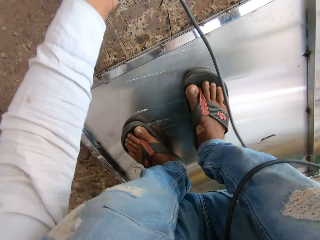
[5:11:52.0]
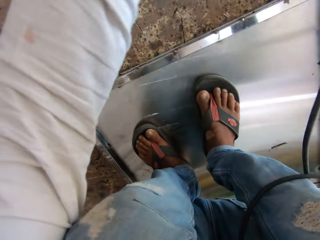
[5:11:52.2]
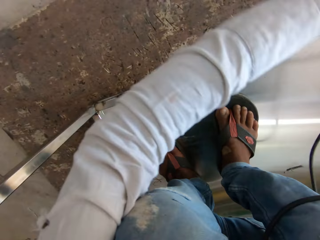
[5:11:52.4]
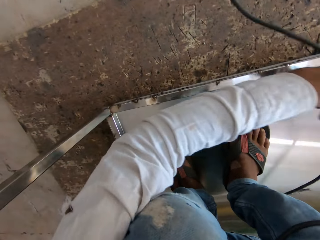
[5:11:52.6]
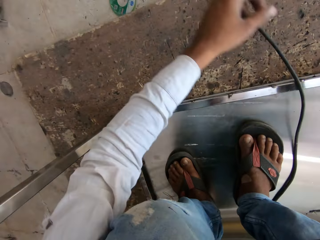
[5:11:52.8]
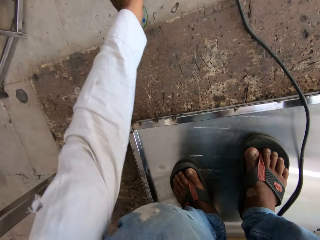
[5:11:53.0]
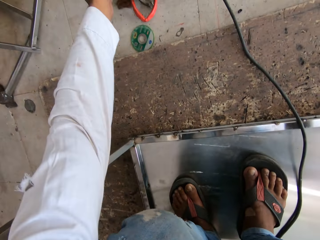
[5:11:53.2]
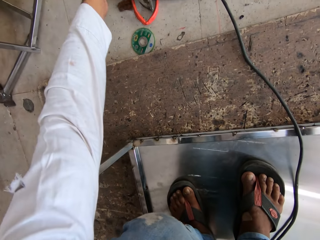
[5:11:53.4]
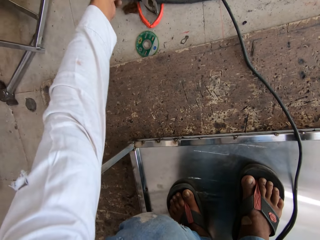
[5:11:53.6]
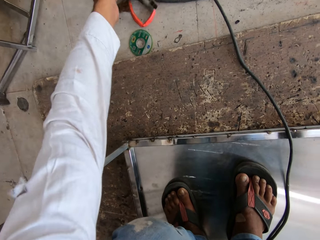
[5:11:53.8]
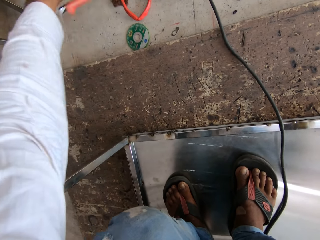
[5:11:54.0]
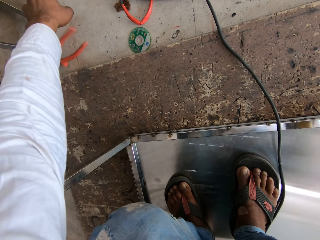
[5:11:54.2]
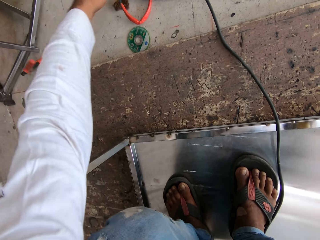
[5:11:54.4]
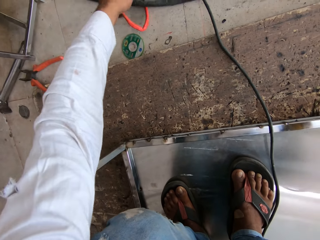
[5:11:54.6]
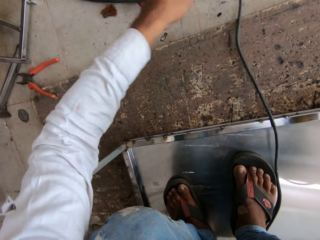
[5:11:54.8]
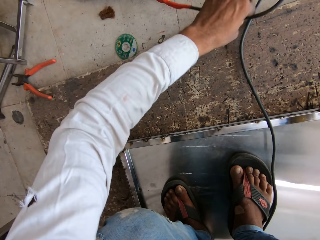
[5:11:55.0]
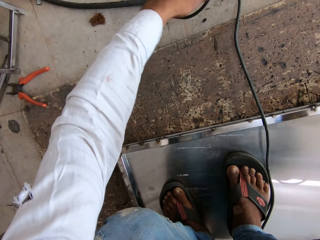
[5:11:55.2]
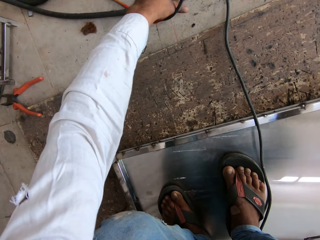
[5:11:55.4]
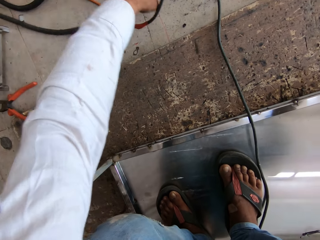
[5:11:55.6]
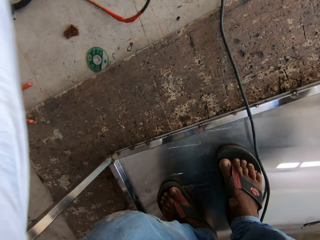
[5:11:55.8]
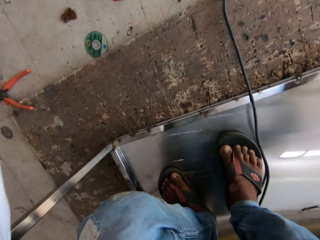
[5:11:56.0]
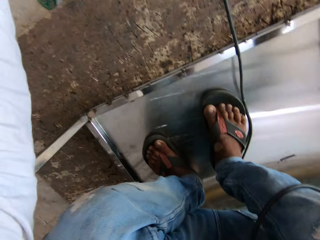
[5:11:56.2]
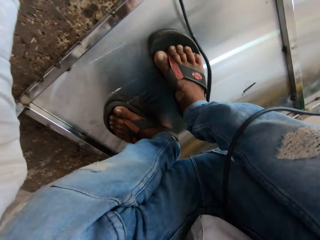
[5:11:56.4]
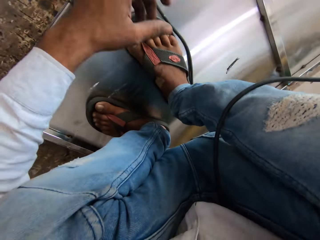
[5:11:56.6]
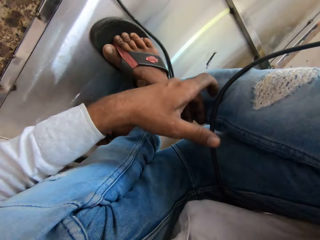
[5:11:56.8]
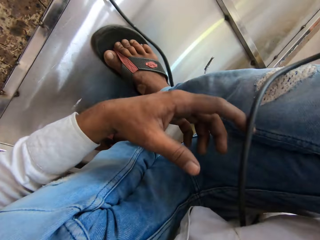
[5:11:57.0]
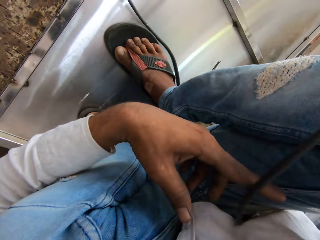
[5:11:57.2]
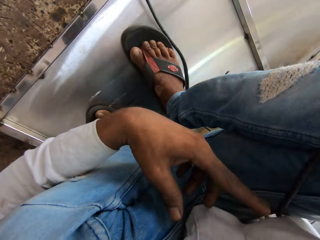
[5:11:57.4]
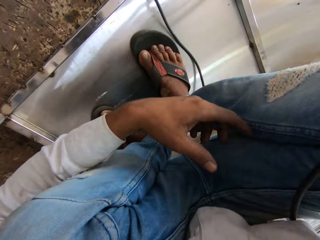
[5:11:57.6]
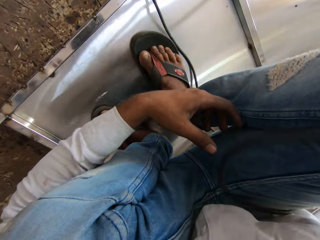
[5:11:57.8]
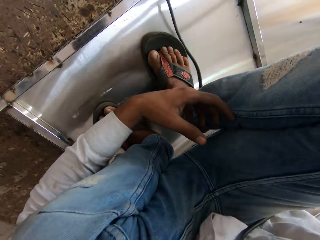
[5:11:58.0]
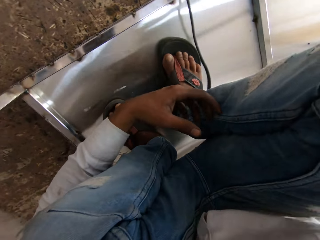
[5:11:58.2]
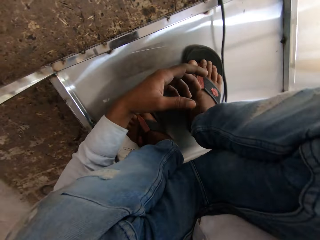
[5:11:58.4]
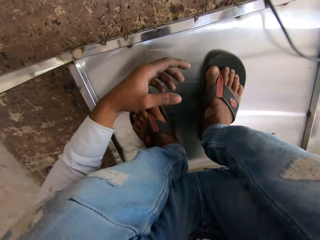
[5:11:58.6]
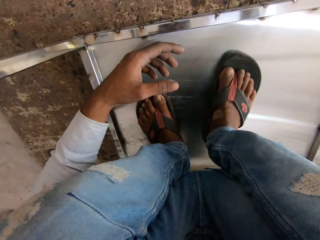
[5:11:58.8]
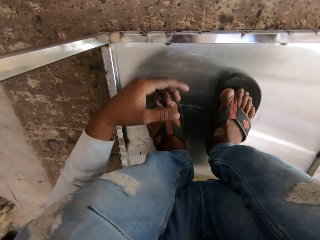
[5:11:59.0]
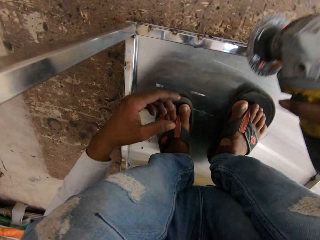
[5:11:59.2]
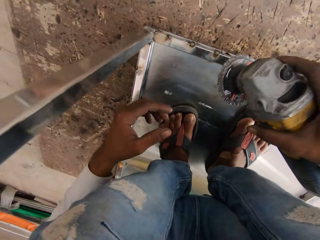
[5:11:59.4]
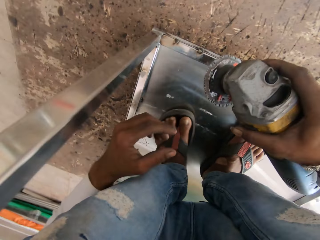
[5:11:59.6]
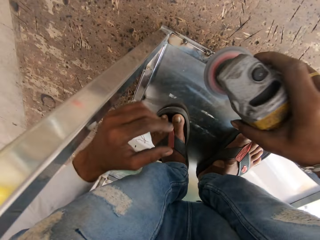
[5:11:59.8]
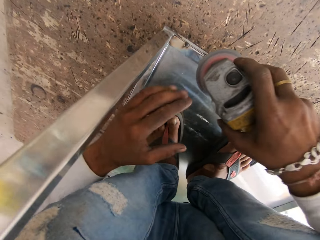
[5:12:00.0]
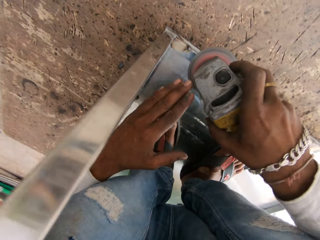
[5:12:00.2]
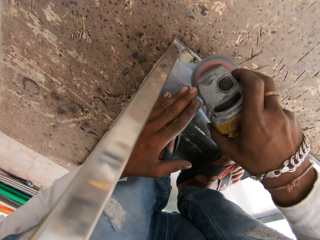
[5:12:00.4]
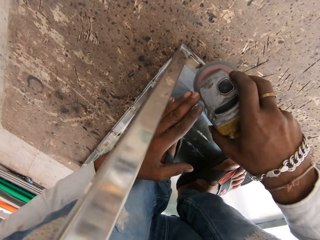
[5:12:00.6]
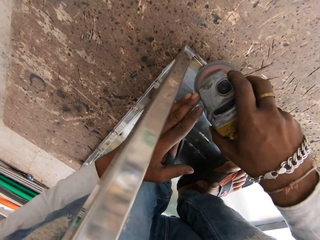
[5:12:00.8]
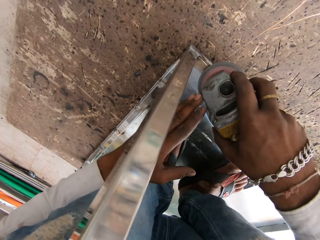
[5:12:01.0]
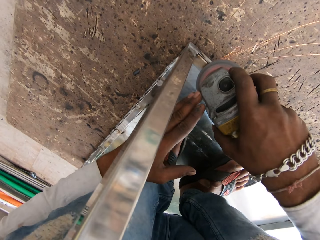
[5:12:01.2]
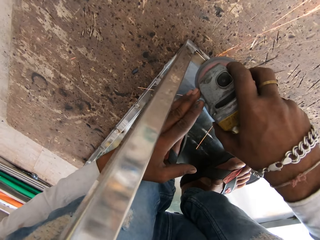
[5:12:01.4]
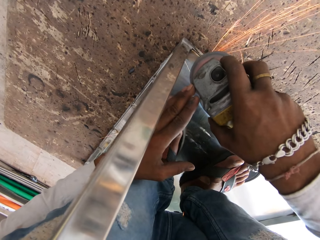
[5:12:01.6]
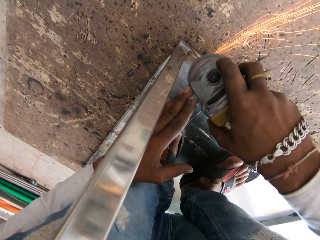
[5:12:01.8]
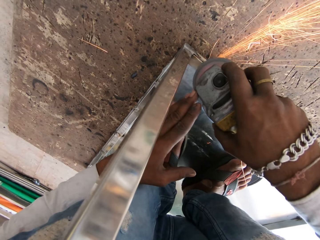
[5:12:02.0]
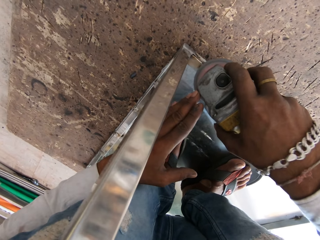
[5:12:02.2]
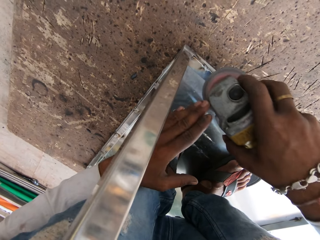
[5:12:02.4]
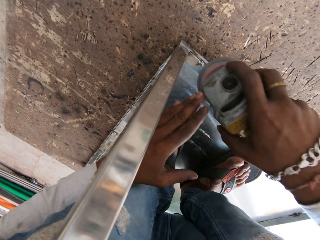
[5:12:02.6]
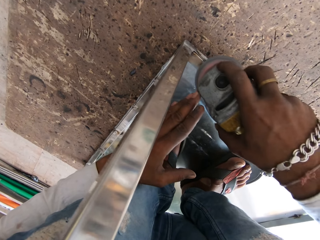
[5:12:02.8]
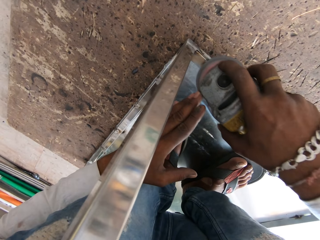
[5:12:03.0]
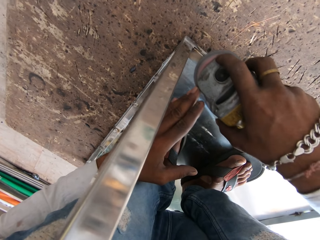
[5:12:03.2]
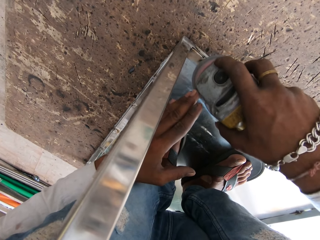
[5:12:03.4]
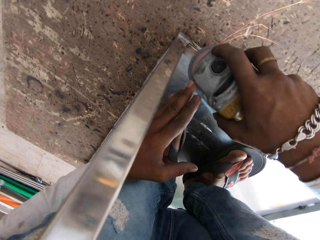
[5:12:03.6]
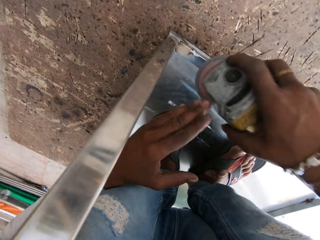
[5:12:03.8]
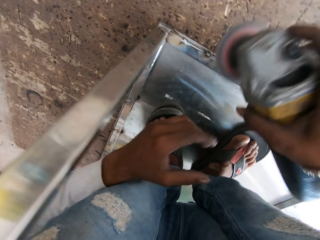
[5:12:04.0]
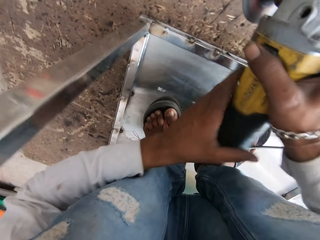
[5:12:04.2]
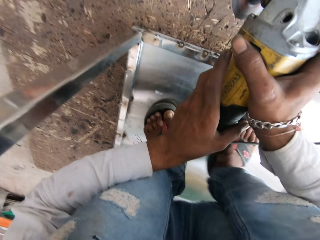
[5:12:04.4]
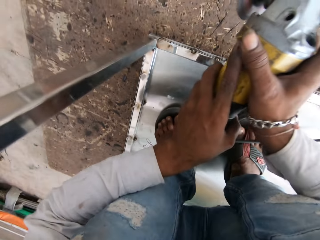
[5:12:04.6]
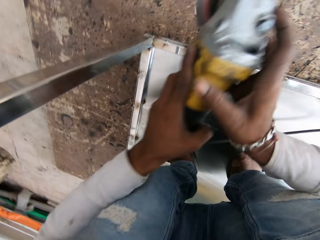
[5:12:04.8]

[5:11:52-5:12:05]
The camera wearer pulls the cable. They lift the cable. They throw a pliers. They move the pliers. They pull the cable. They unfold the cable. They put on the grinder. They smoothen metal with the grinder.

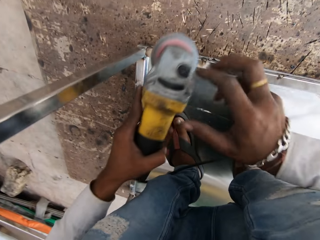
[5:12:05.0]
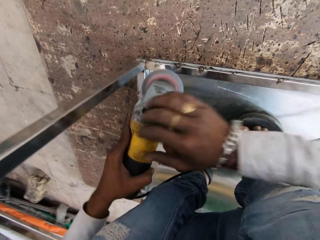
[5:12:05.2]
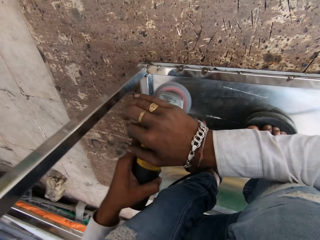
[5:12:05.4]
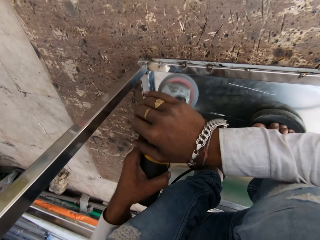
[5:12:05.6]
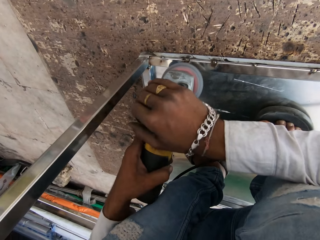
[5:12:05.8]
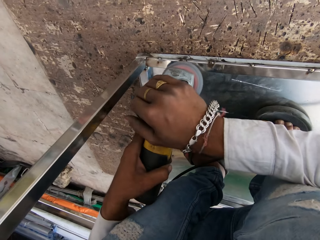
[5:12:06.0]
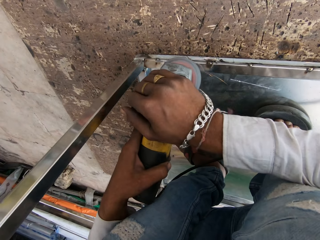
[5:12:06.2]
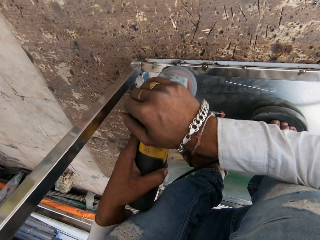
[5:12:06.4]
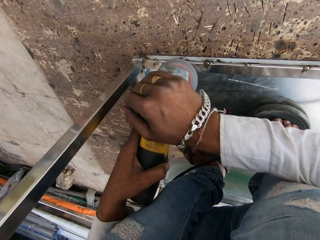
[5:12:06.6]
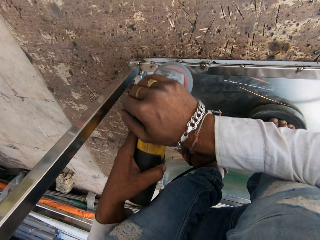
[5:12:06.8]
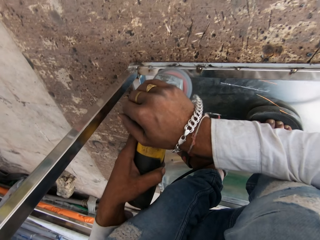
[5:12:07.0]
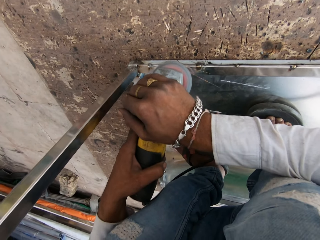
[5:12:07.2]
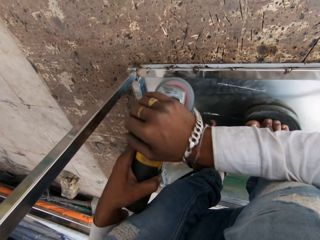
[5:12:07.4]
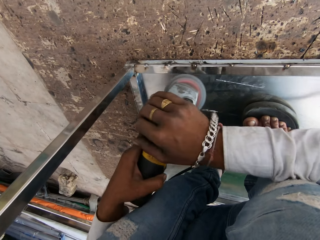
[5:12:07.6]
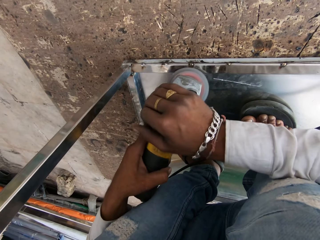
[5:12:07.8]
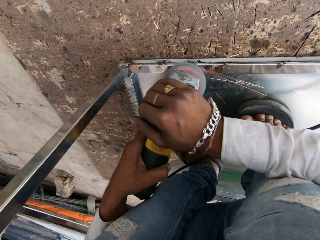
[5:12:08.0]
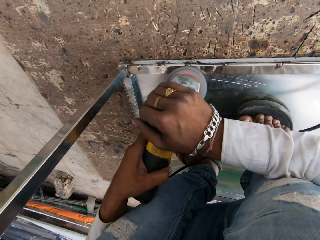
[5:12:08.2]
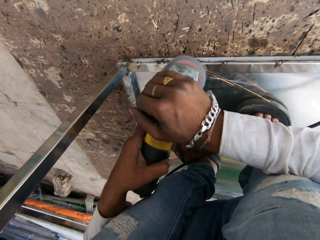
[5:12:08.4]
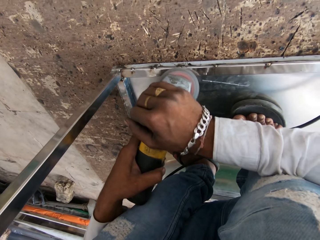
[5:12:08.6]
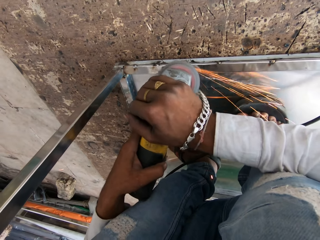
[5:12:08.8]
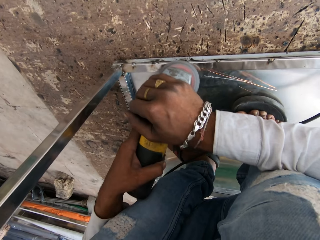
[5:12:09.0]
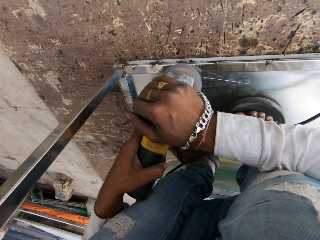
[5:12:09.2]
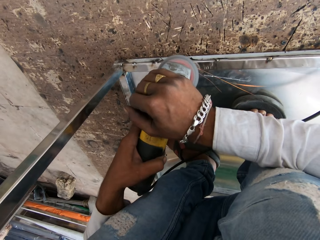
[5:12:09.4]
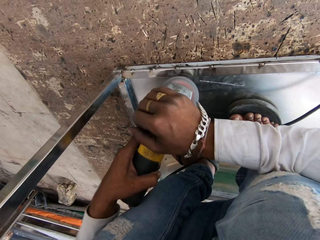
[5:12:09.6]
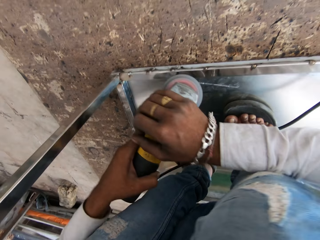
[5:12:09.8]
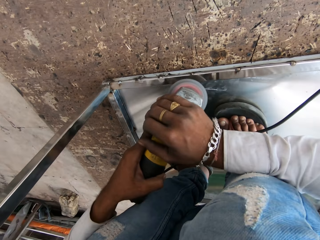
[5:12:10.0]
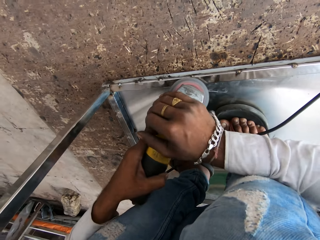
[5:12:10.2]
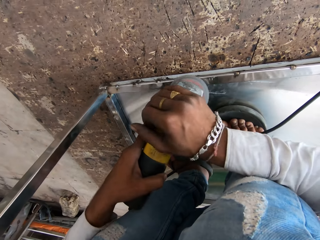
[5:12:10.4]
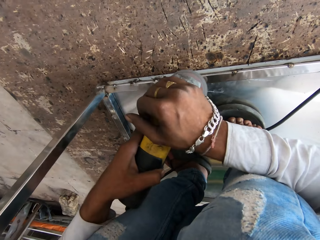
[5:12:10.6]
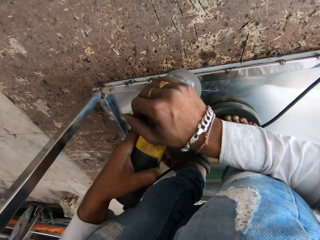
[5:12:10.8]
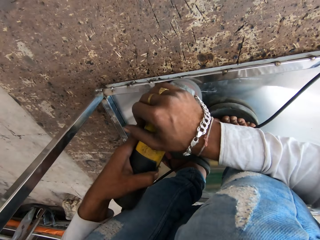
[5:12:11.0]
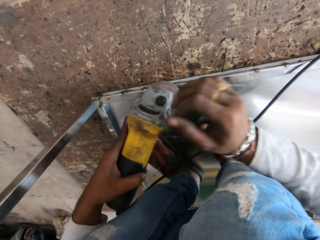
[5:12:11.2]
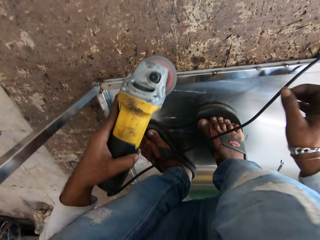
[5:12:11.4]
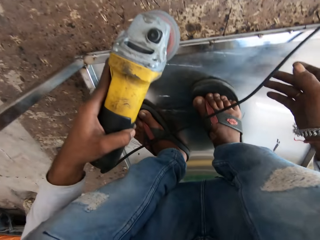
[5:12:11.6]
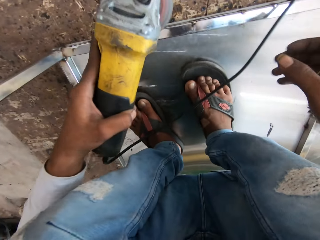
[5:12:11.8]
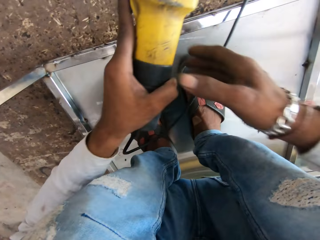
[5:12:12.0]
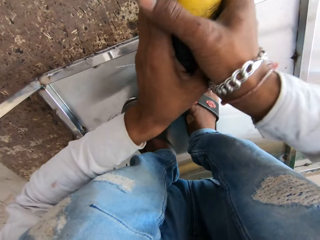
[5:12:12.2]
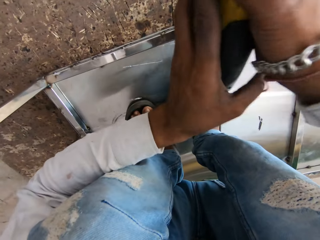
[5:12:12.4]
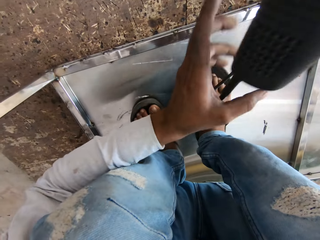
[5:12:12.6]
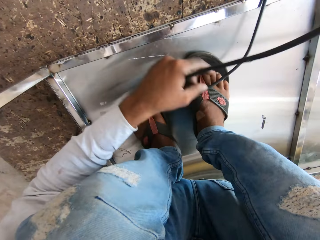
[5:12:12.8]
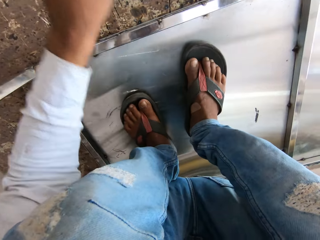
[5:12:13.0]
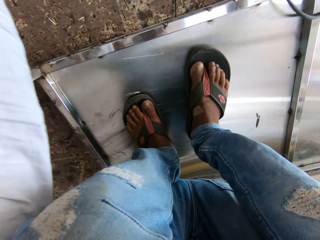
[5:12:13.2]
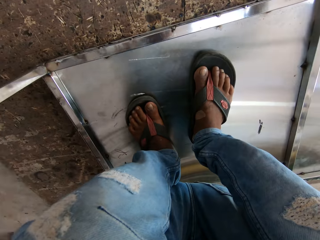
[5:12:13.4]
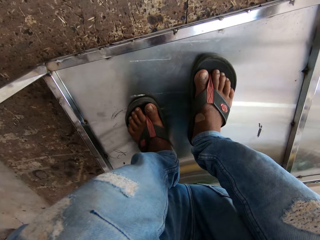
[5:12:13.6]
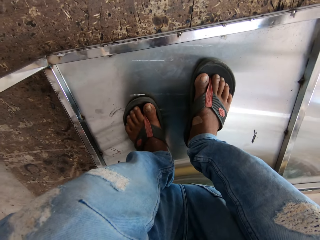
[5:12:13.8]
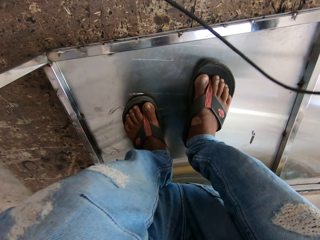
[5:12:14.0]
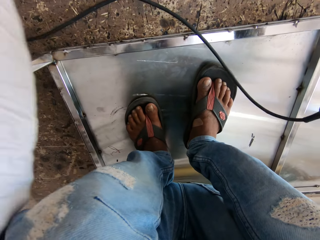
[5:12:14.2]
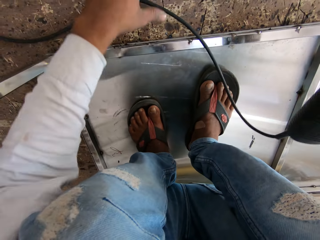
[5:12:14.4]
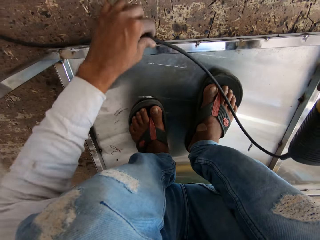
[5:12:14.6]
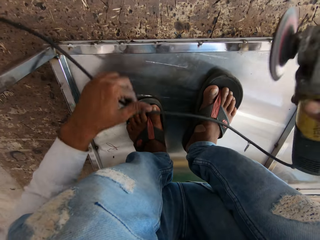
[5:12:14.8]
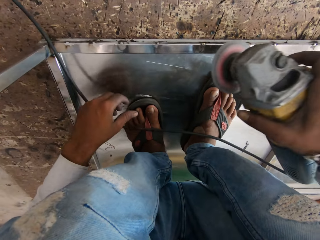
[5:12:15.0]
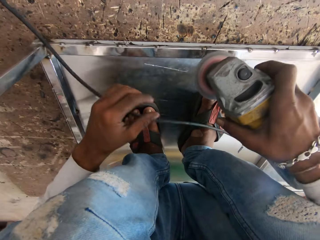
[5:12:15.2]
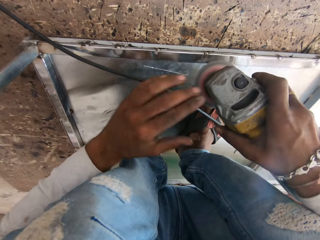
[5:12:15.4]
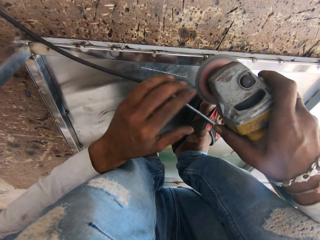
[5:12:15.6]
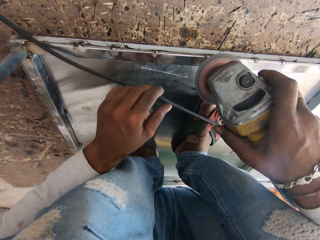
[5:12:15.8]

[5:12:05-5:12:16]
The camera wearer smoothens metal with a grinder repeatedly. They exchange the grinder to another hand. They hold a cable. They lift the cable.
